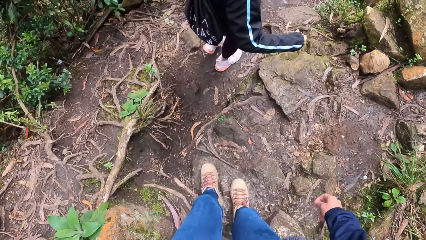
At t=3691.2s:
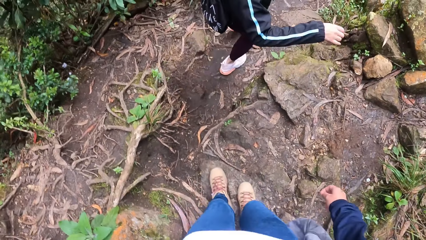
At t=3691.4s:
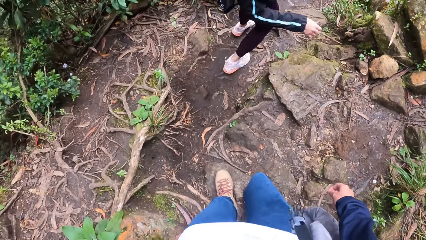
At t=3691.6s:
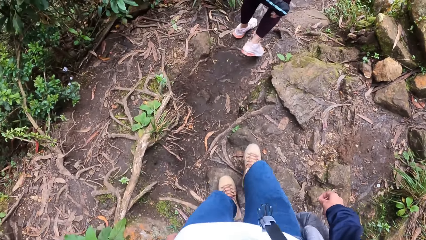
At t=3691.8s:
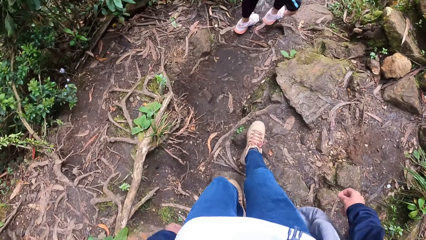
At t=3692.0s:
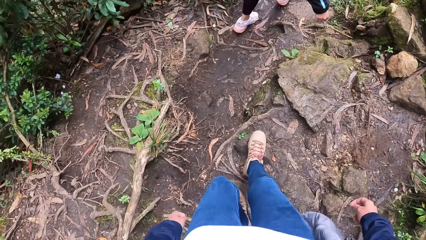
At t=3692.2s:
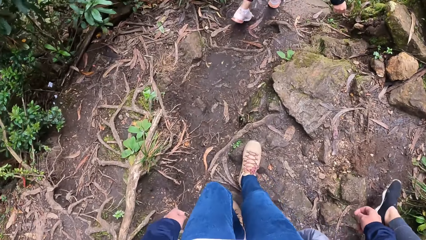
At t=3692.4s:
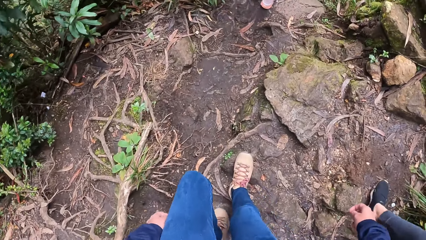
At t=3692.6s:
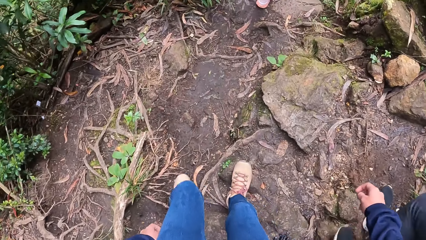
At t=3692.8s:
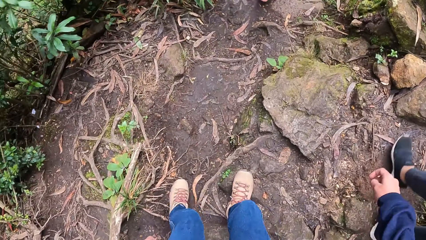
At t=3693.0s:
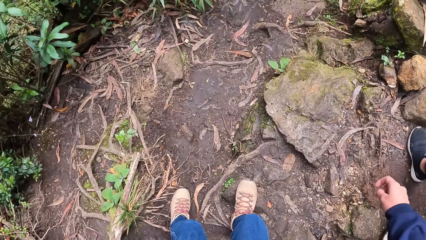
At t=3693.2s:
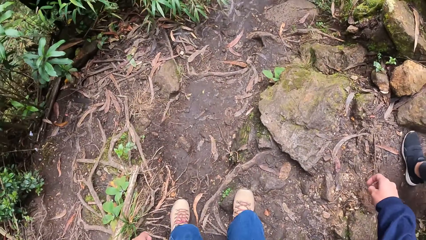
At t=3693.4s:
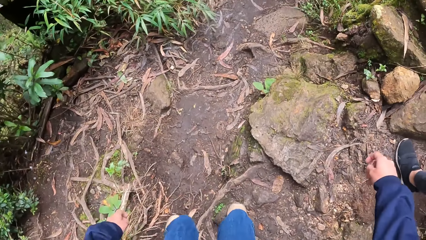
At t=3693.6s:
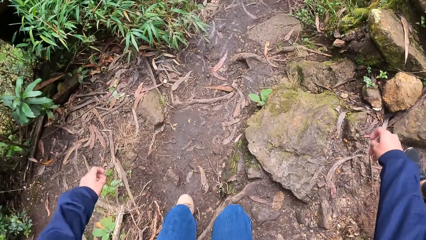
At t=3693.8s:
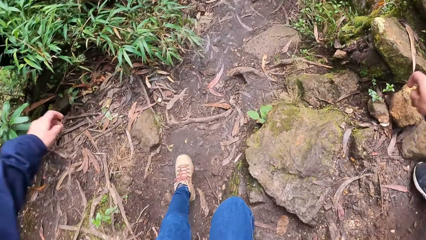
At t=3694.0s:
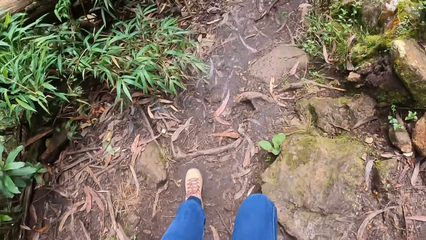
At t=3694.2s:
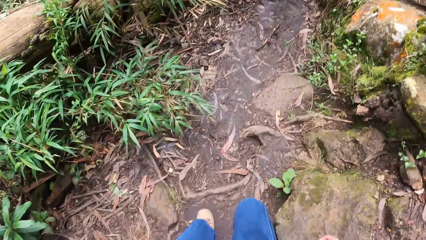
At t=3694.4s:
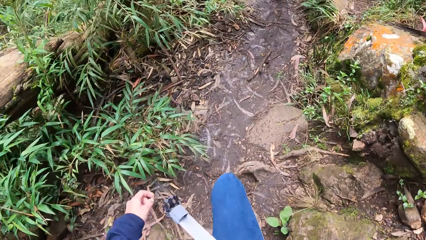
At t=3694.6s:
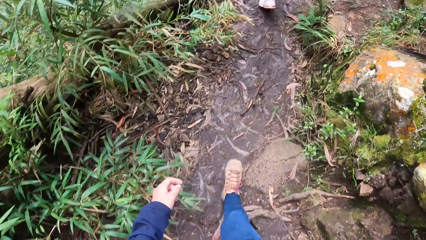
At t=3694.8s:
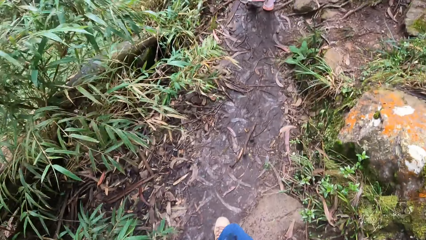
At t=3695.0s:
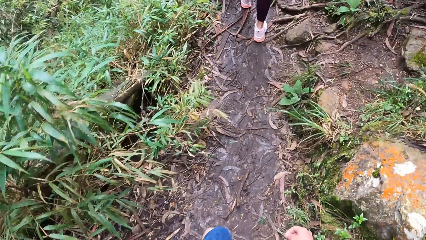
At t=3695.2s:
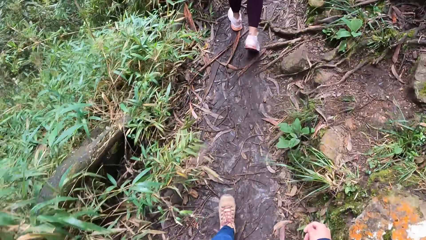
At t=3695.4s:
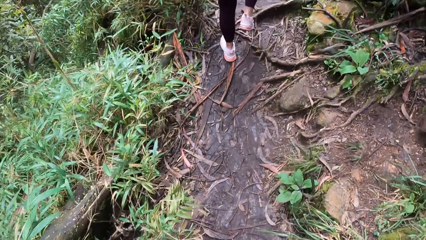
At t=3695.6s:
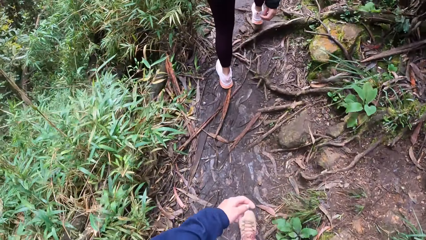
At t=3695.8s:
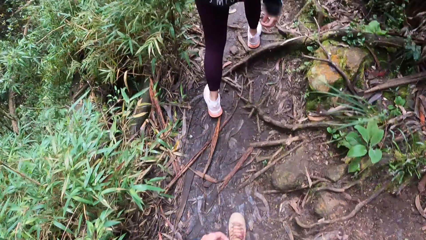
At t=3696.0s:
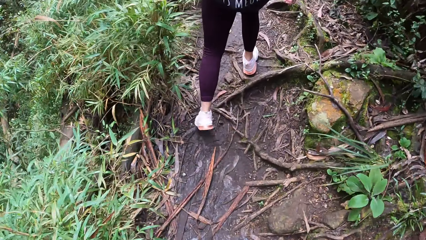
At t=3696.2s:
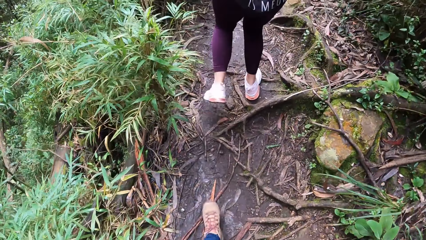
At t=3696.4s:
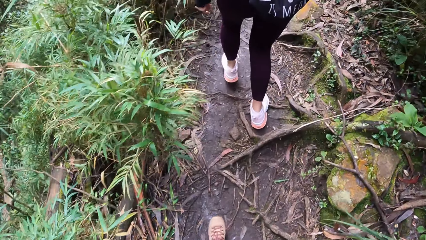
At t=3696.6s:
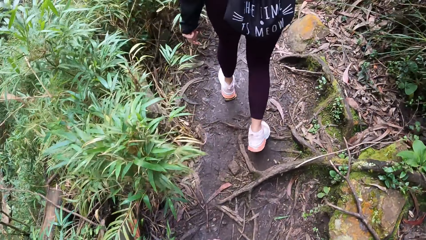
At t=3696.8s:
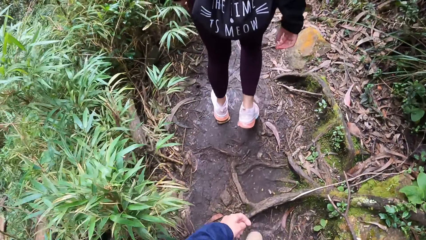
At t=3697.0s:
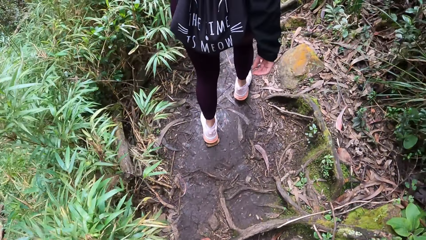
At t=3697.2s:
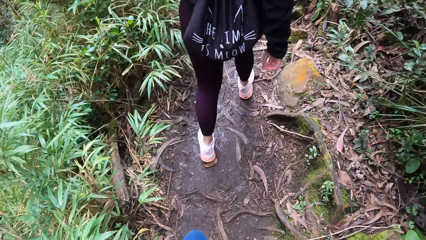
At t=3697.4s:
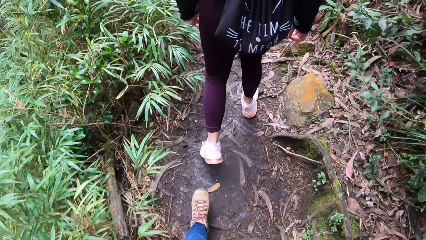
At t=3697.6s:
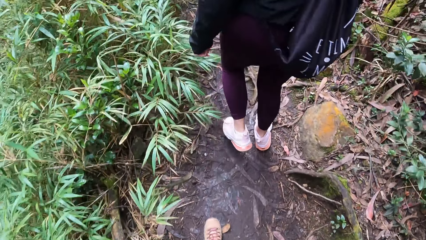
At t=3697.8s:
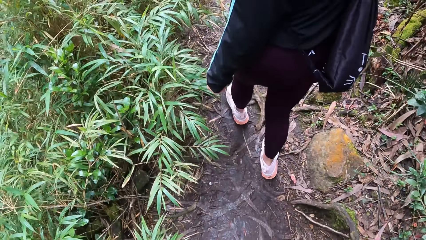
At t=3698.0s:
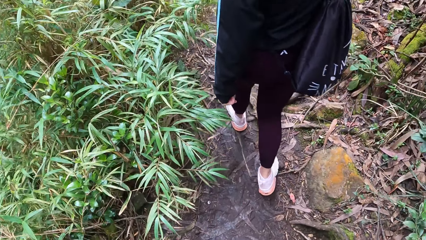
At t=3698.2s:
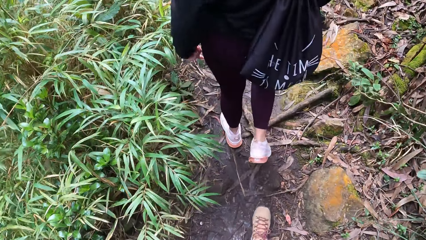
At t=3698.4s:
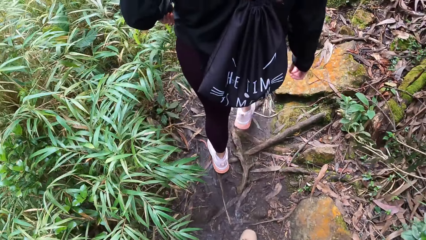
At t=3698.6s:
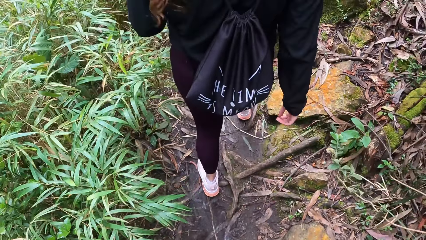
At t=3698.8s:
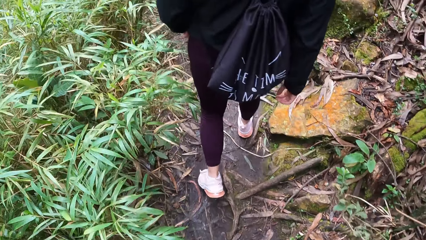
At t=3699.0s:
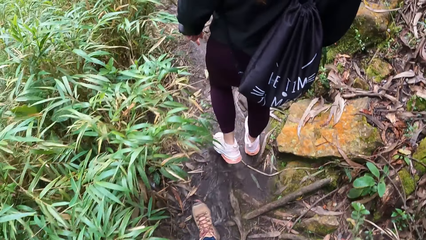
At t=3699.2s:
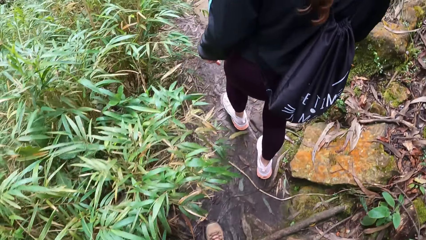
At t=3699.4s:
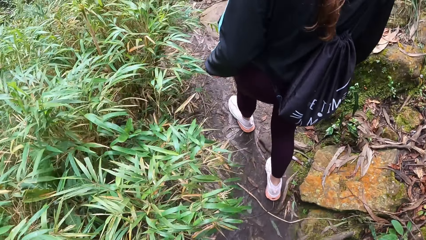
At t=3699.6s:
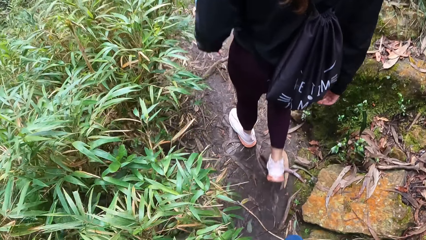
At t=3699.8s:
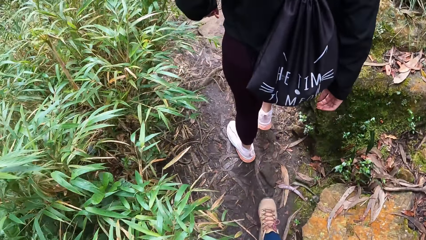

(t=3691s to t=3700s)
The camera wearer jumps down from a rock and walks in the pathway.

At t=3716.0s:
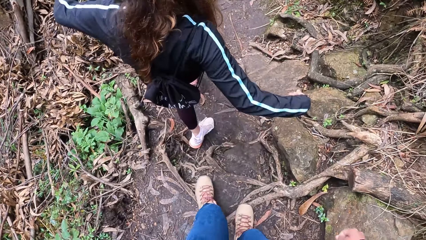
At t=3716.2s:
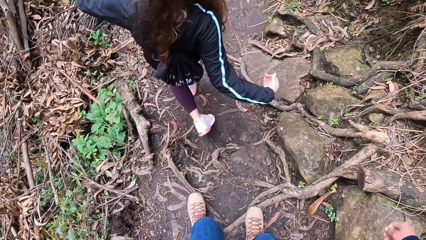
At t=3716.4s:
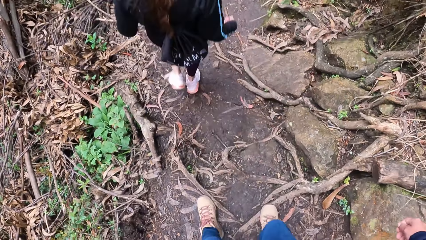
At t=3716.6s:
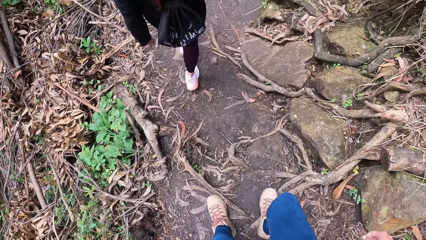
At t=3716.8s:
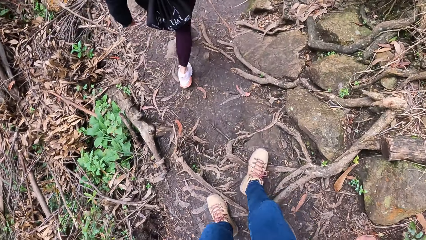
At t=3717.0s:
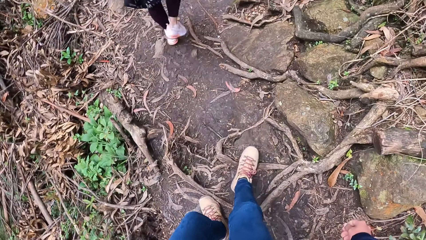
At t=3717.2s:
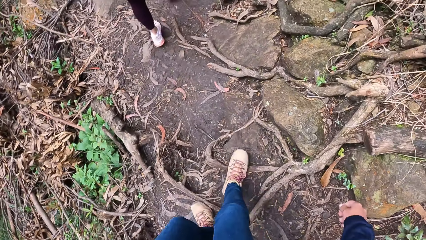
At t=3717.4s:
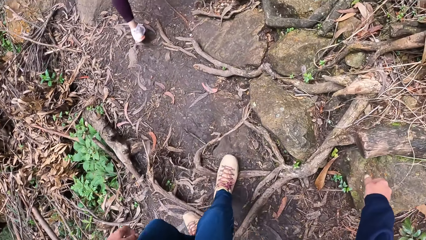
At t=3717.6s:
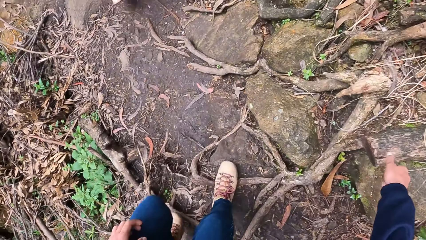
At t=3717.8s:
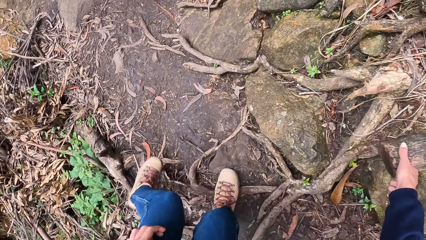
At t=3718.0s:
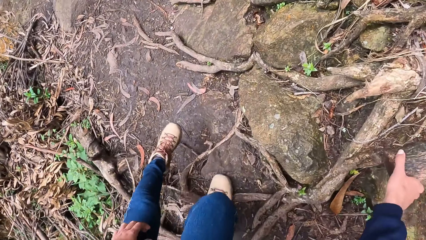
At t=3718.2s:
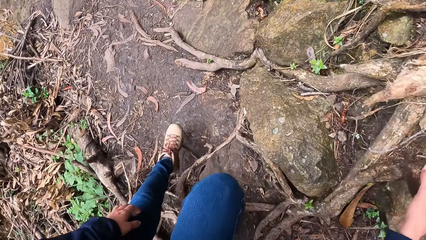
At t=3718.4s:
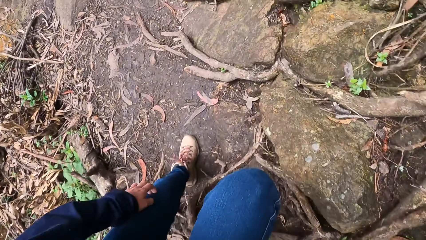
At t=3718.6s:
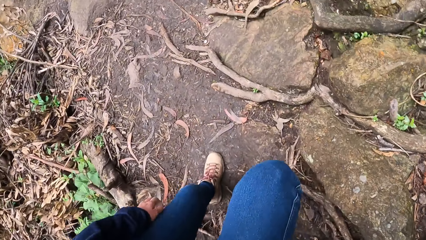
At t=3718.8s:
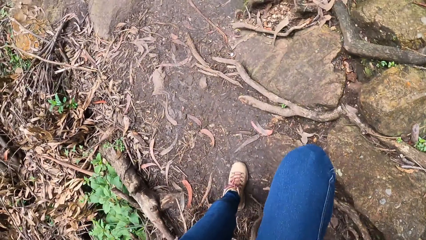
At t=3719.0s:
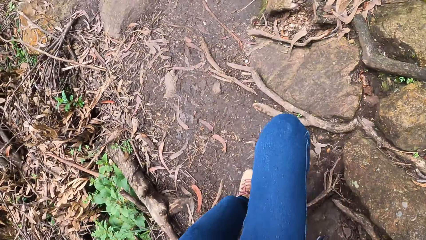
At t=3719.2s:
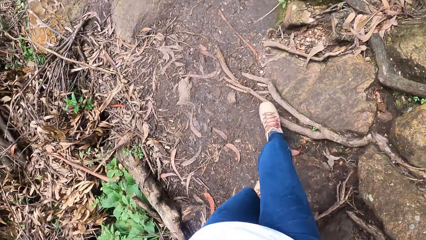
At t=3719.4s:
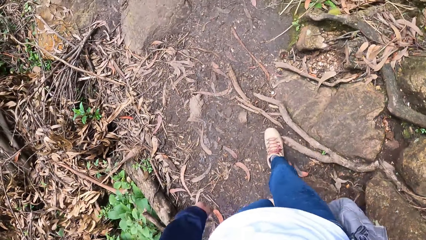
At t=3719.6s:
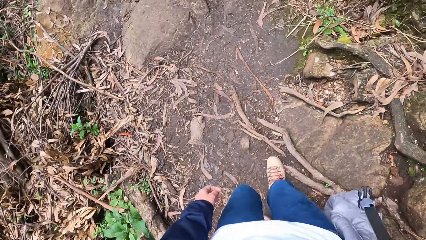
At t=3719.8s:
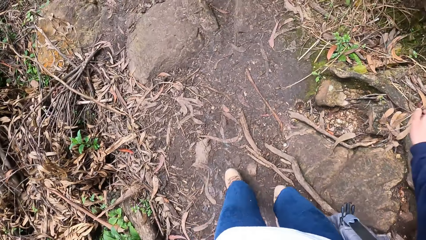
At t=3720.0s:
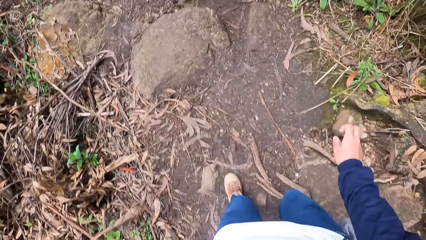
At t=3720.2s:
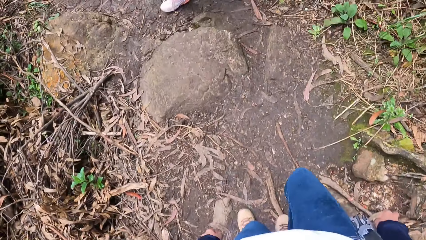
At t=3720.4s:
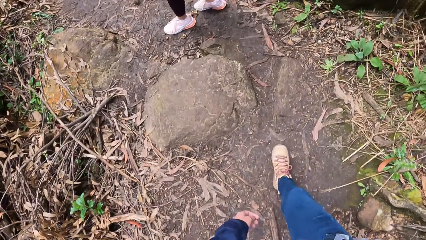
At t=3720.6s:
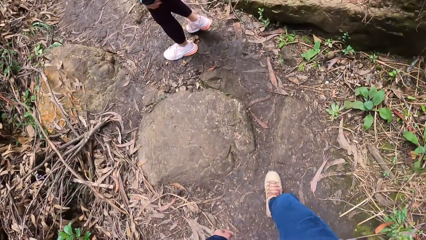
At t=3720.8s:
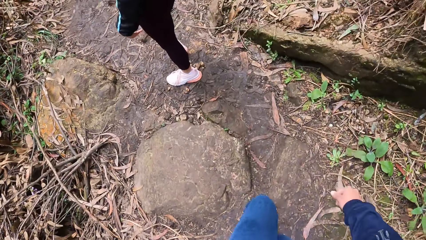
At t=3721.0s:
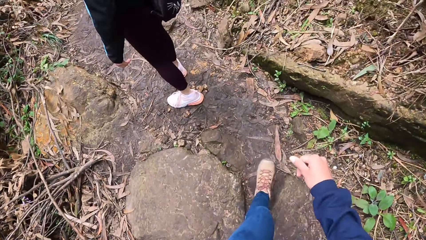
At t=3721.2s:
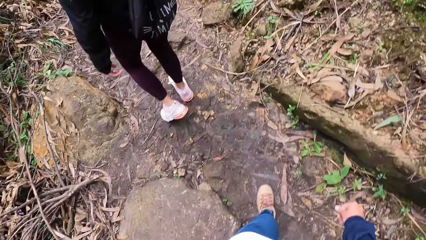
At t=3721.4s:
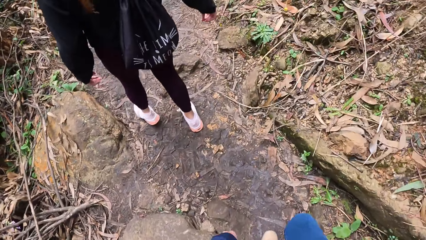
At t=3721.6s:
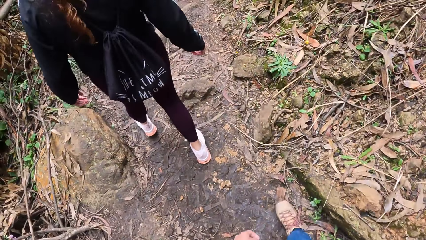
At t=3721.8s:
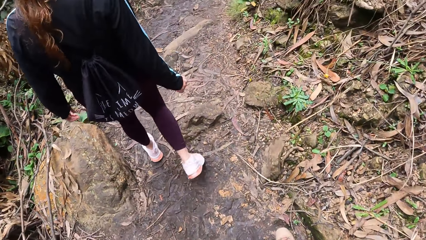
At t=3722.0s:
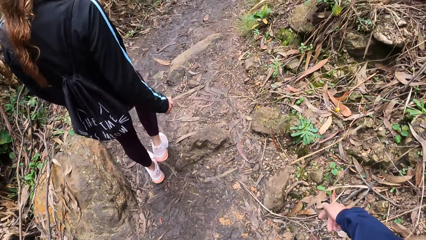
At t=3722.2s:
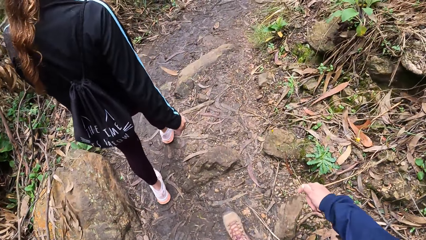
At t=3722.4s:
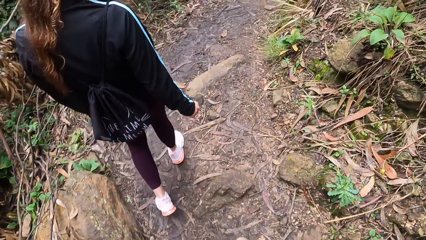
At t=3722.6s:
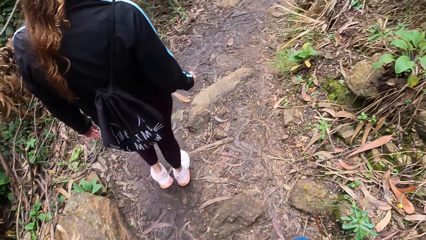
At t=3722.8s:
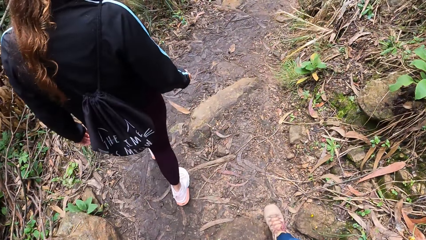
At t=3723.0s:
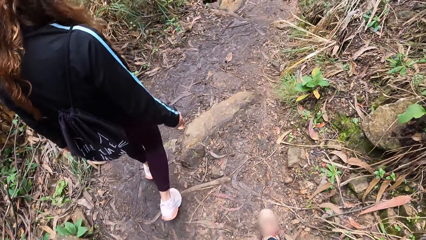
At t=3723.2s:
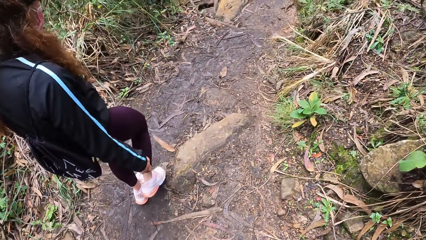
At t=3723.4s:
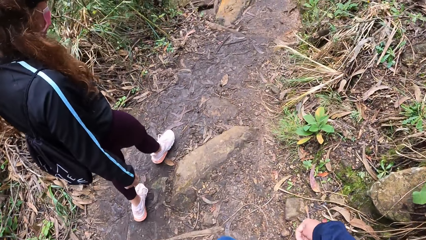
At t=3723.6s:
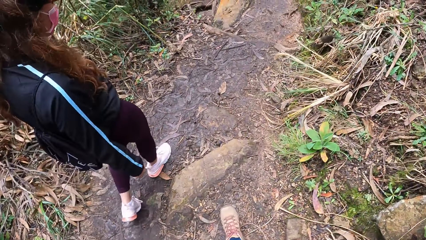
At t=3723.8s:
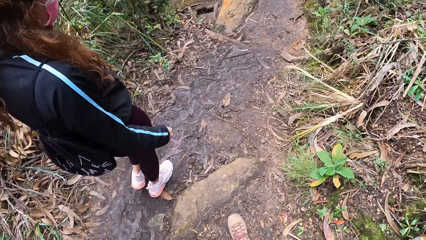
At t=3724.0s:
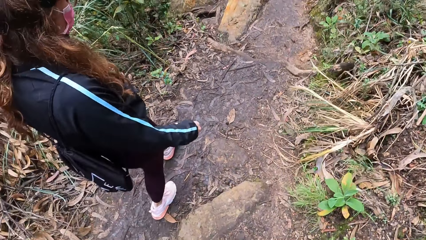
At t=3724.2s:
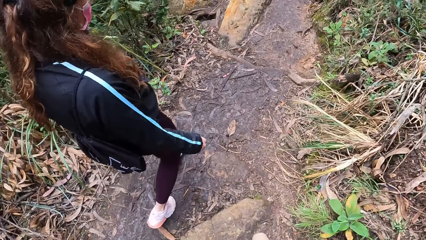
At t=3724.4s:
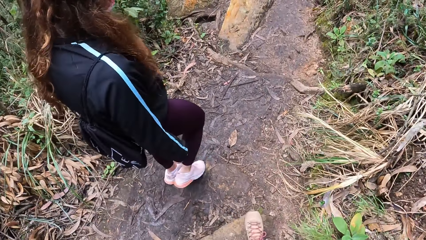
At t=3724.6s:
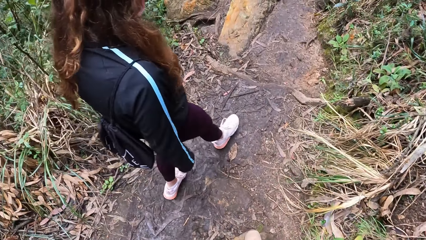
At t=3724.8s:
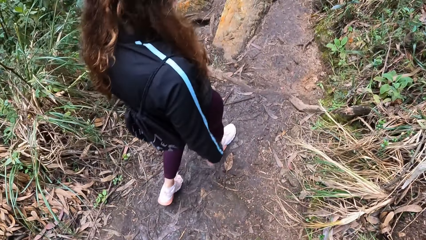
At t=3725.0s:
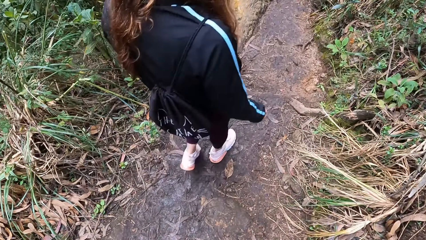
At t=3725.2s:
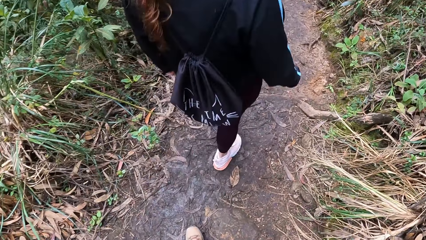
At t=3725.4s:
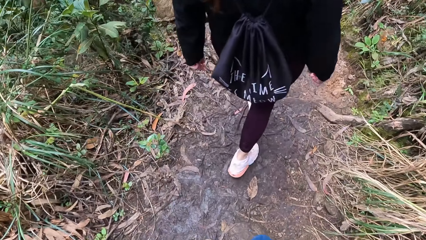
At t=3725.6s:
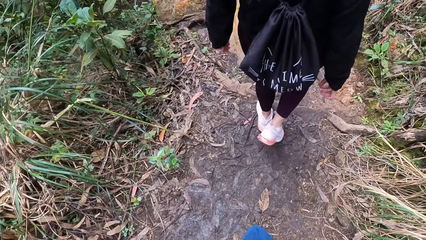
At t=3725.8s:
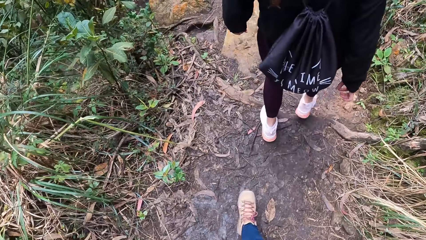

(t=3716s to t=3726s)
The camera wearer holds a wood with her right hand. She walks down the forest path.
